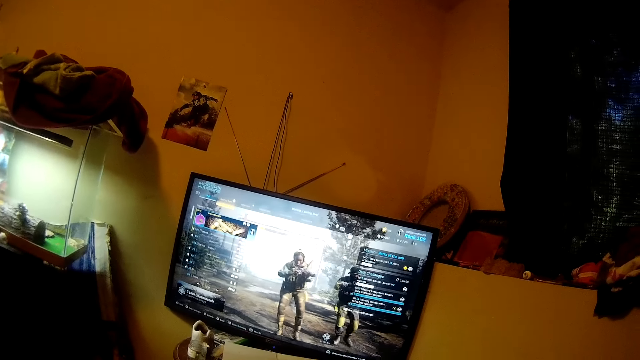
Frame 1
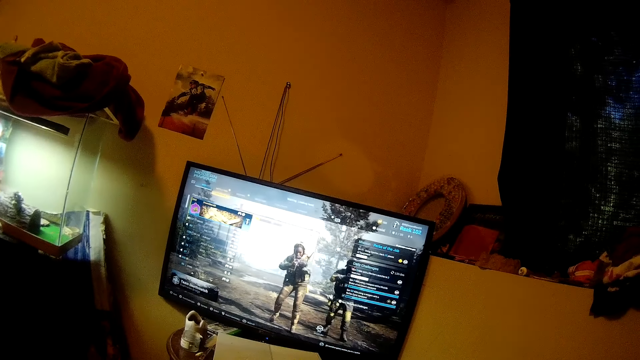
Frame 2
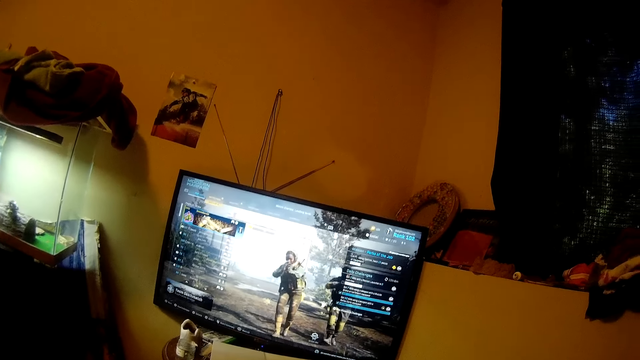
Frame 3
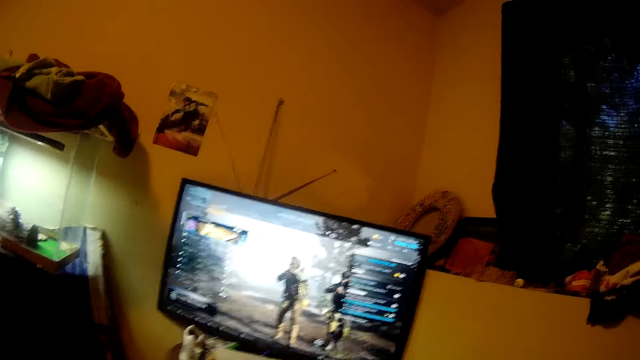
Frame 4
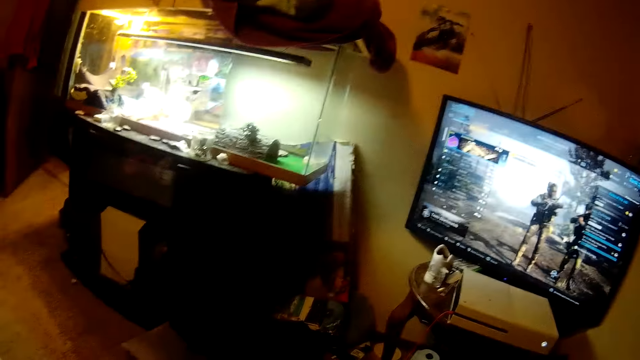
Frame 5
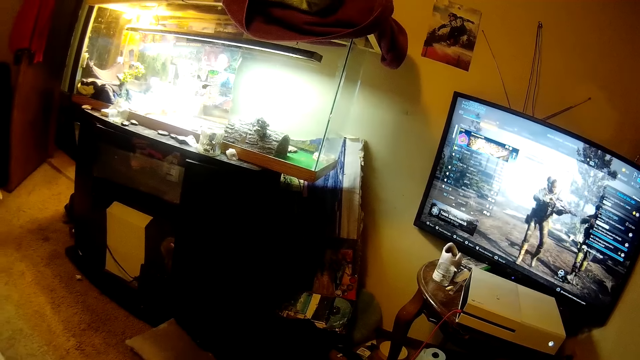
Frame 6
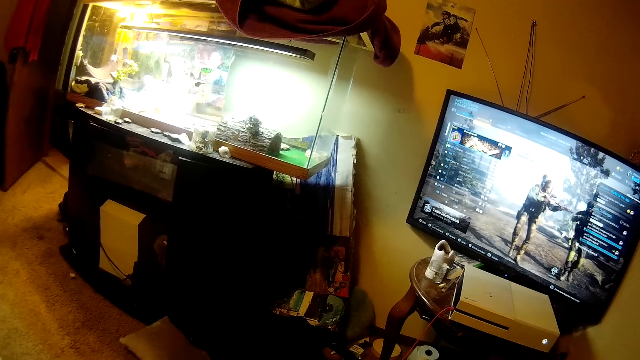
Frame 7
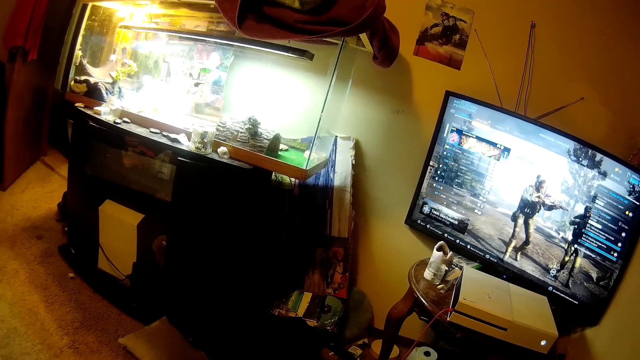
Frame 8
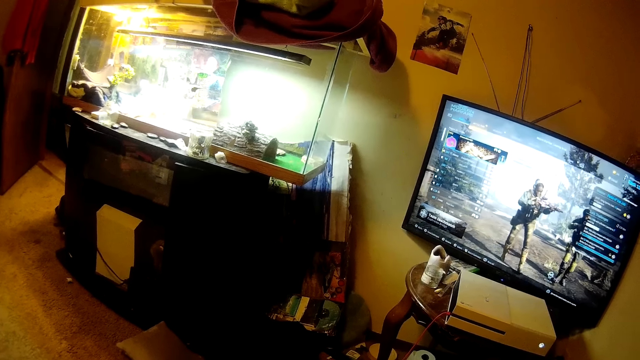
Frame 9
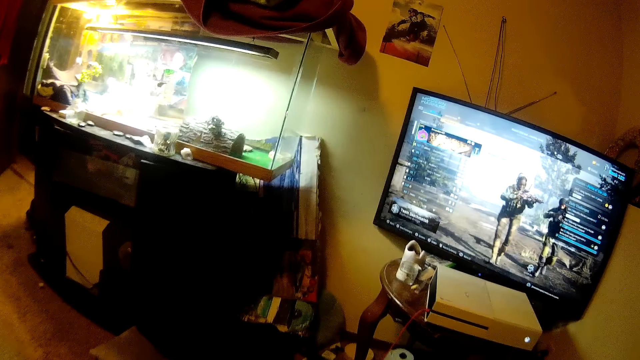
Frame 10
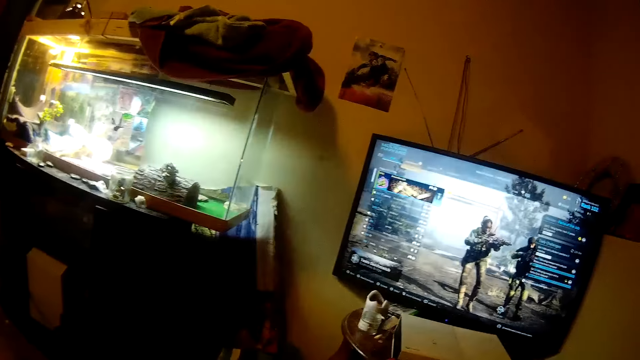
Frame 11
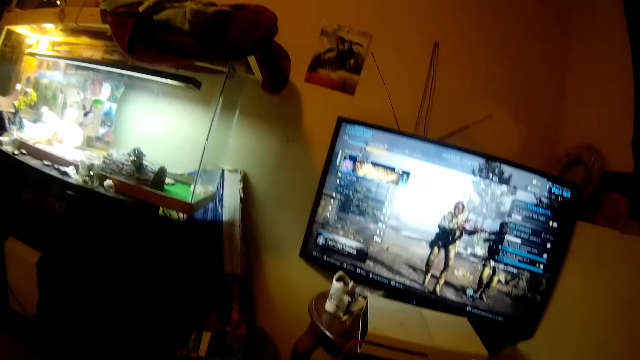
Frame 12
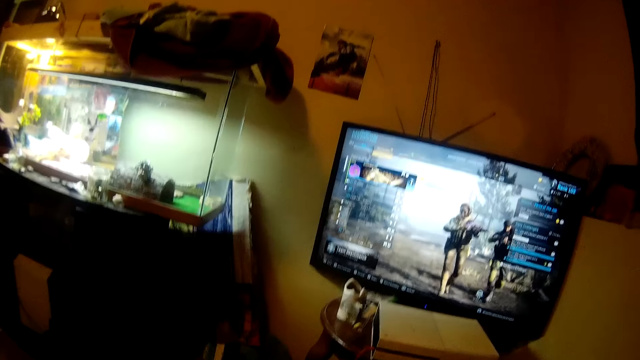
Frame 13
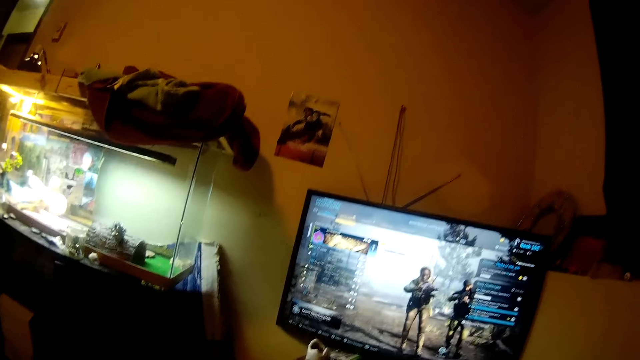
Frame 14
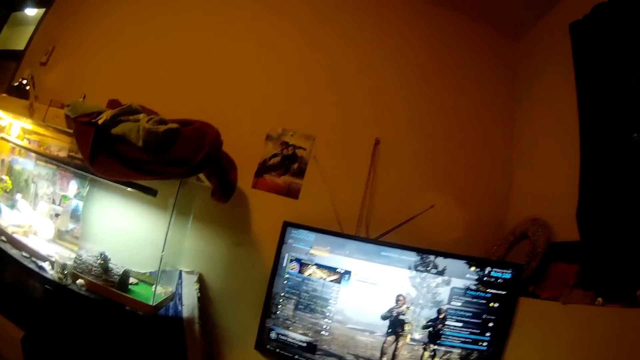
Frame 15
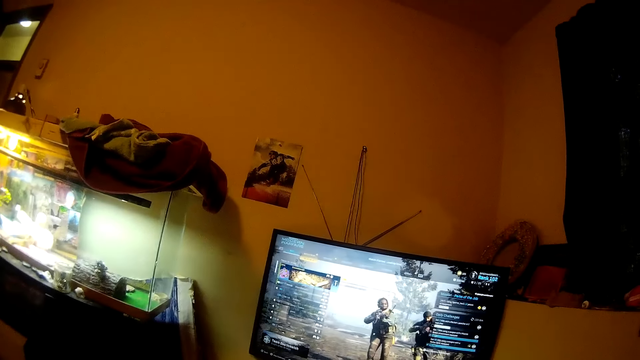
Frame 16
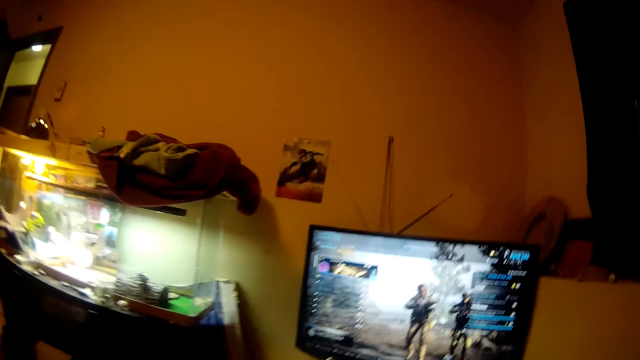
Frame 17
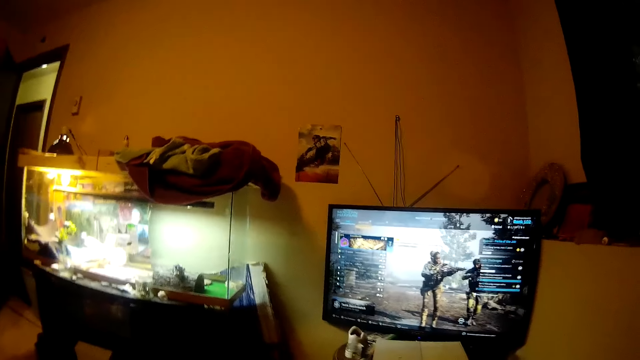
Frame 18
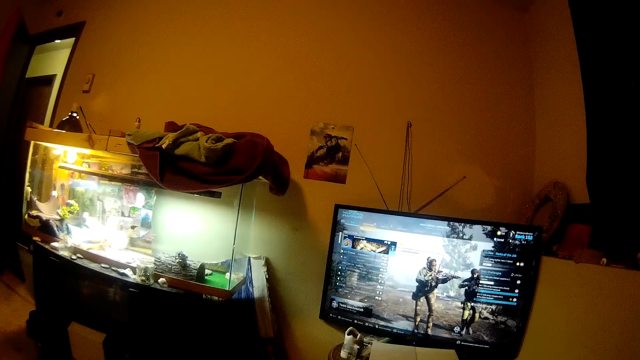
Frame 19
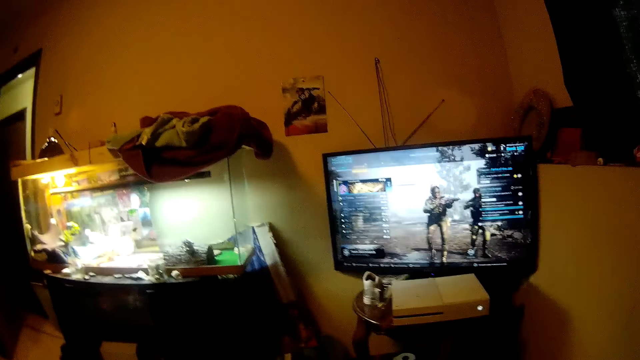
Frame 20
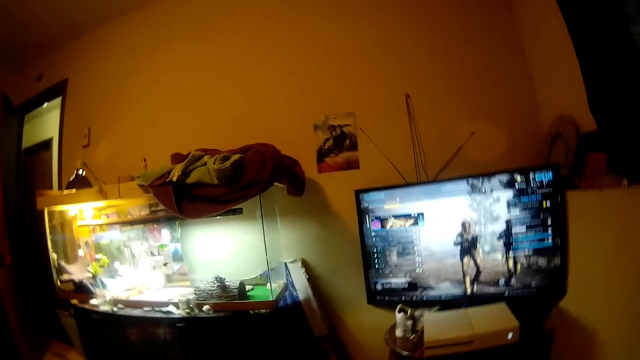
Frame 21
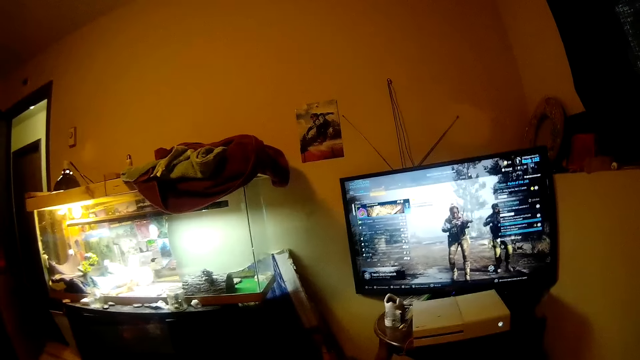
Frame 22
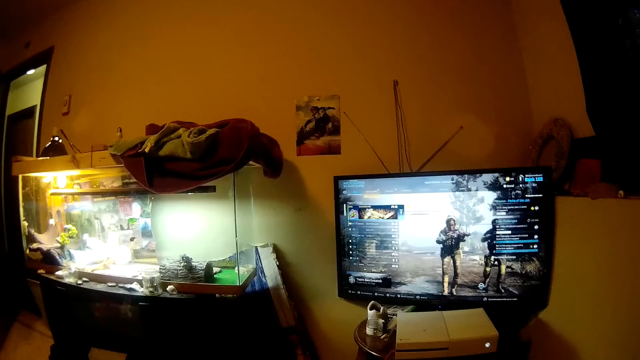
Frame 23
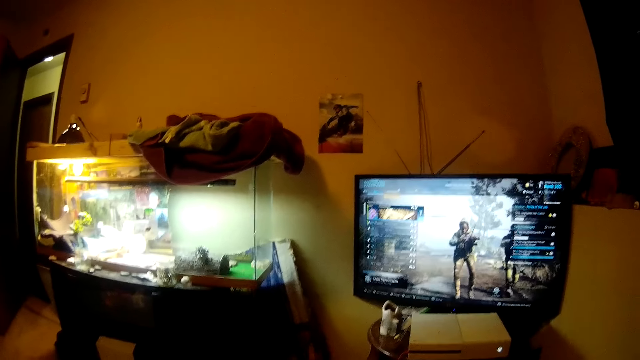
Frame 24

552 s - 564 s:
The camera wearer watches the screen. They look around the house.

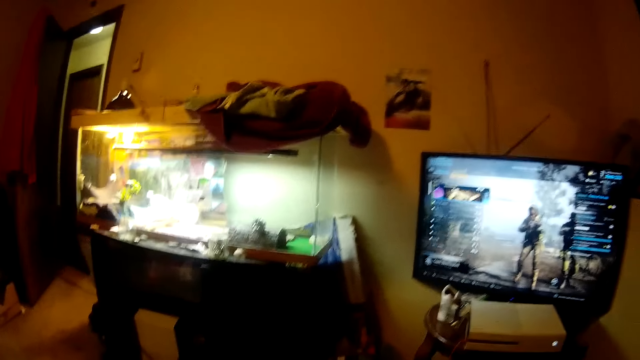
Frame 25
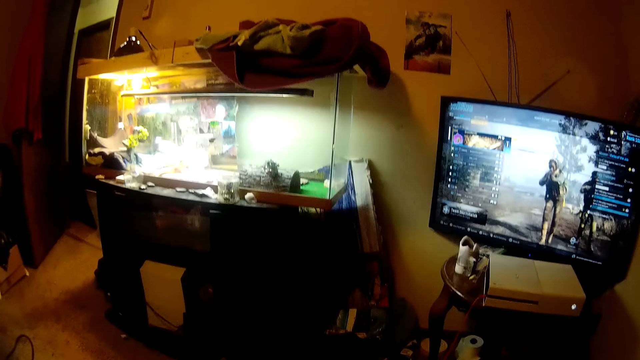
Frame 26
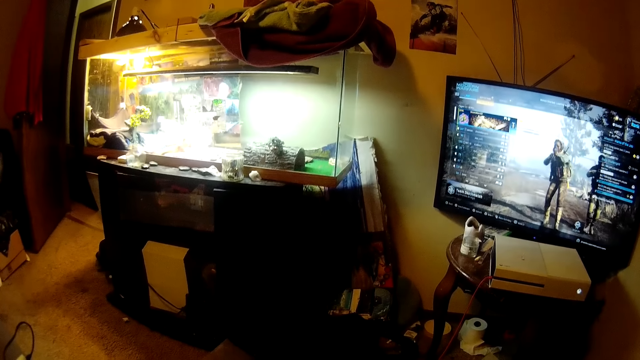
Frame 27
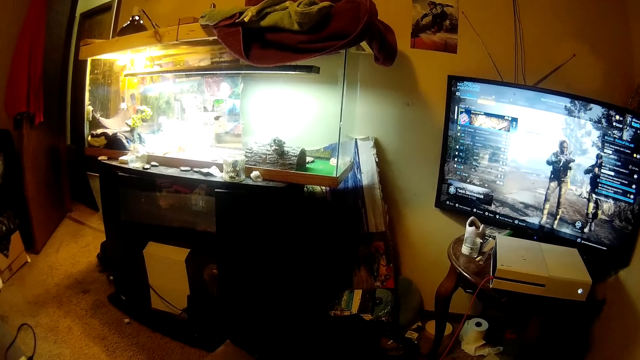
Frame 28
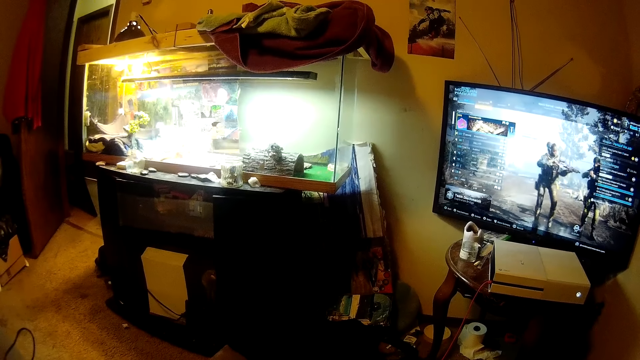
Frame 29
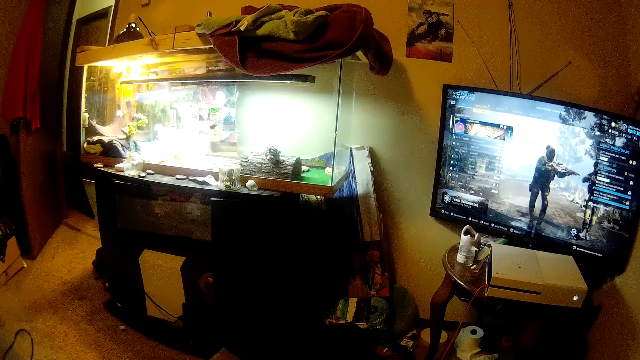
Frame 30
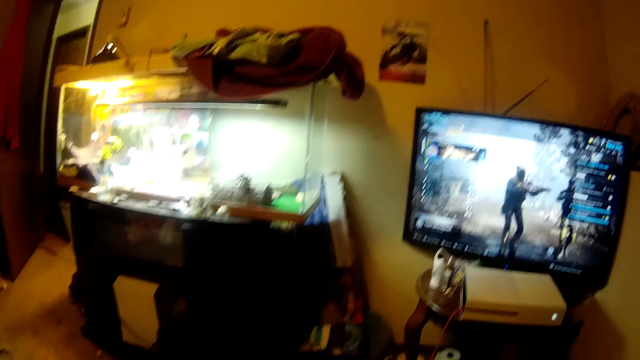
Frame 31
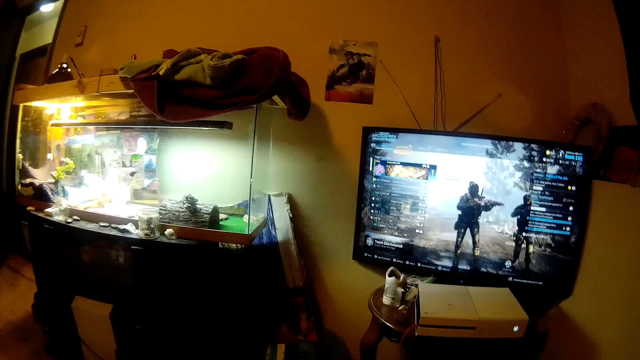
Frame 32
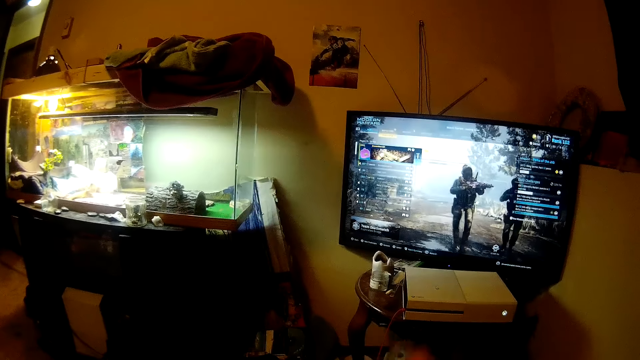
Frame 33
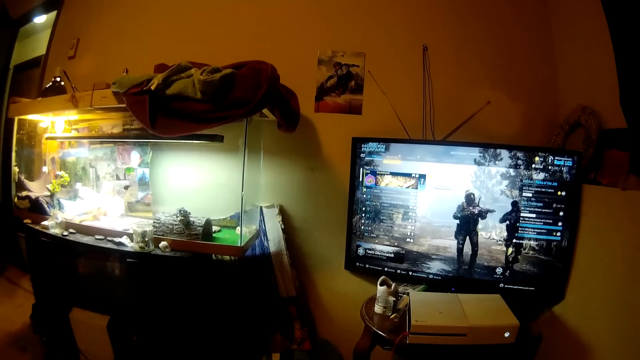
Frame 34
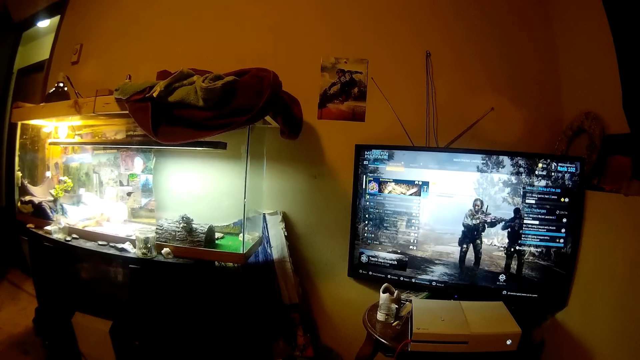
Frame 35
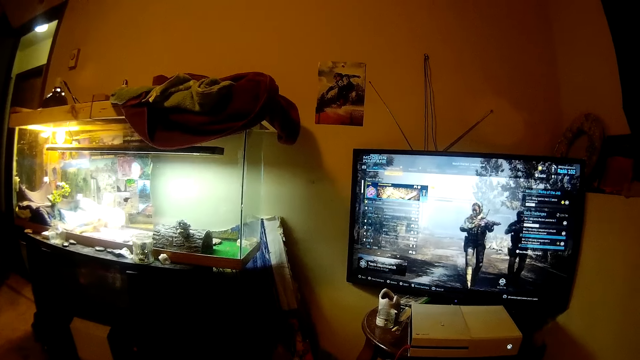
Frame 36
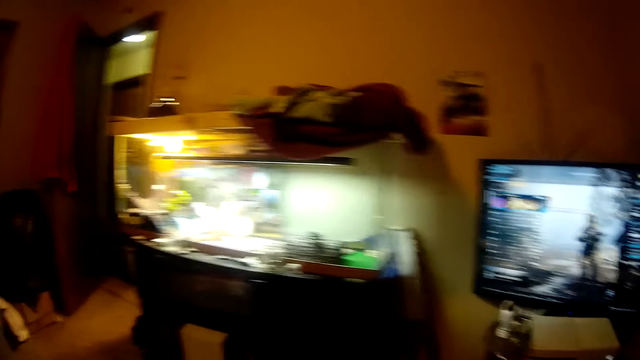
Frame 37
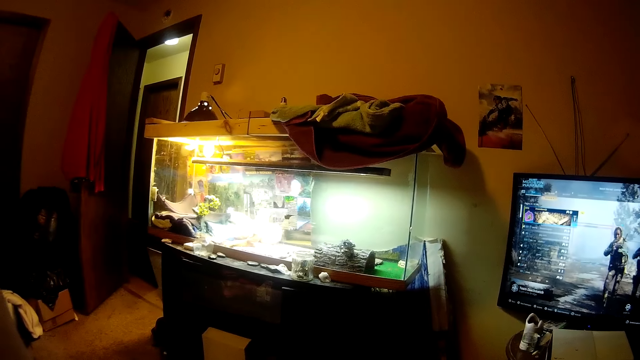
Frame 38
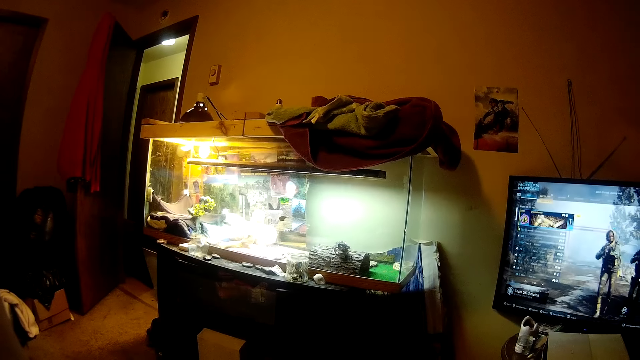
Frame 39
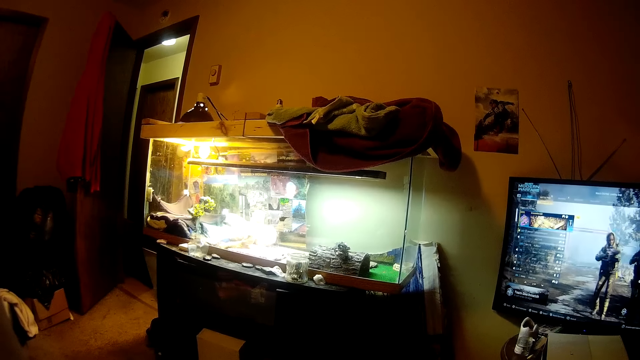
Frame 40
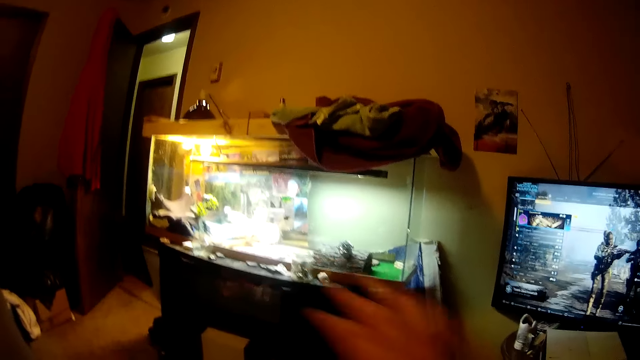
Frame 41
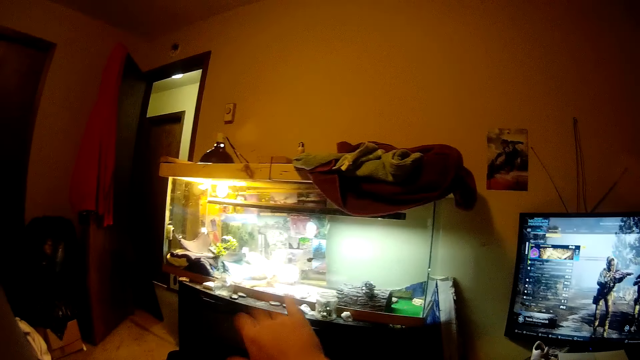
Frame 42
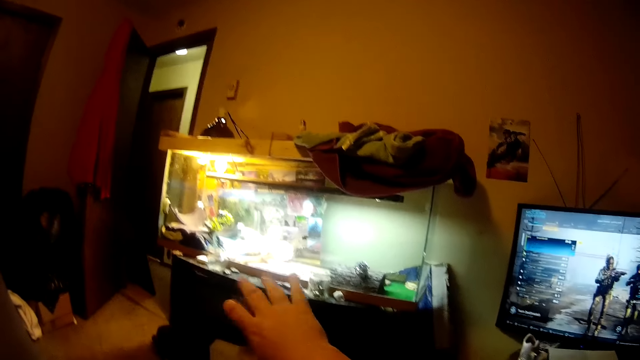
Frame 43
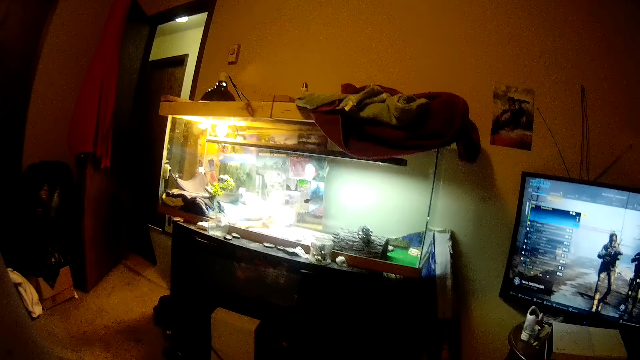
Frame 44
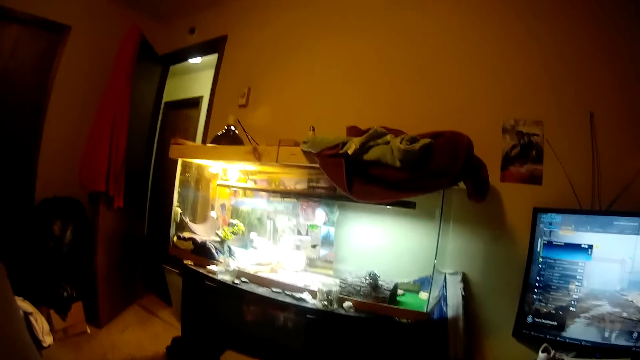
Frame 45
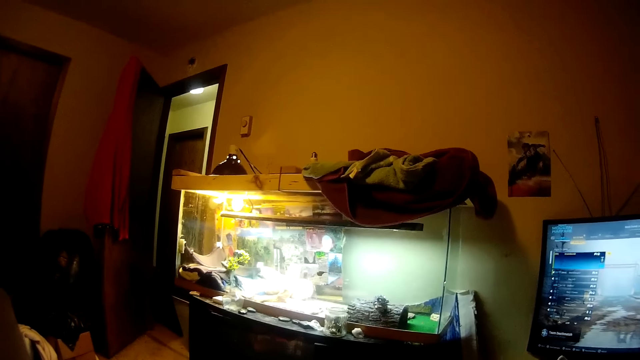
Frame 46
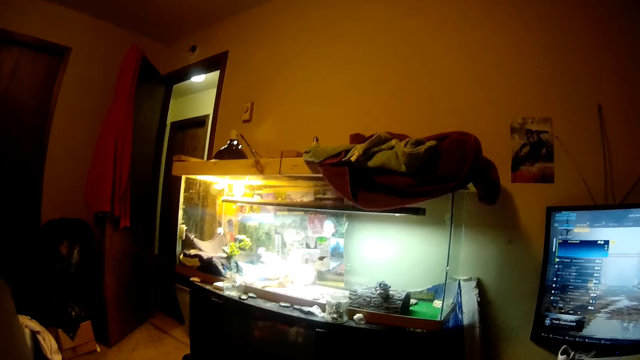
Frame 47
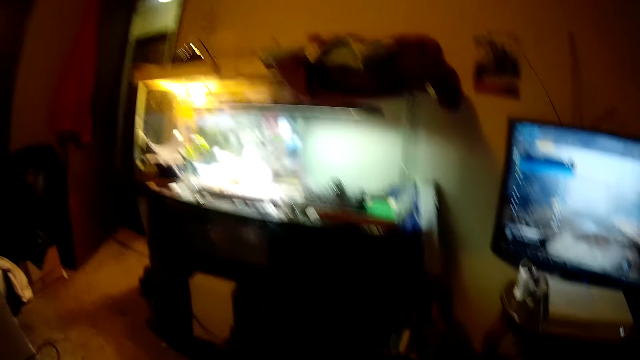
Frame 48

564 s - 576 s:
The camera wearer moves fingers. She moves her hand. She looks around the house. She talks.
